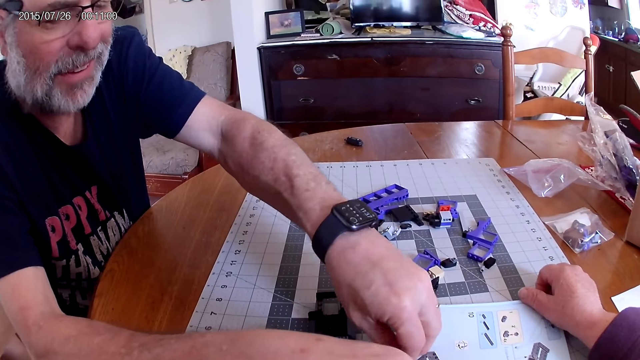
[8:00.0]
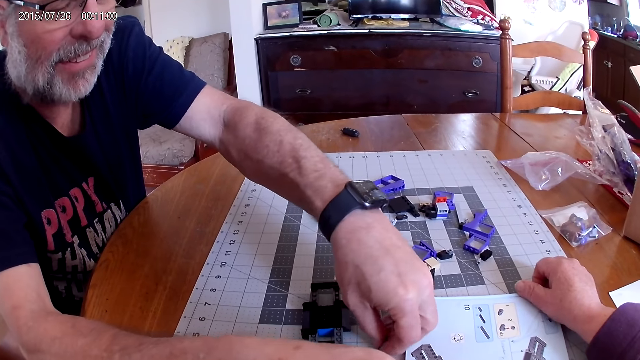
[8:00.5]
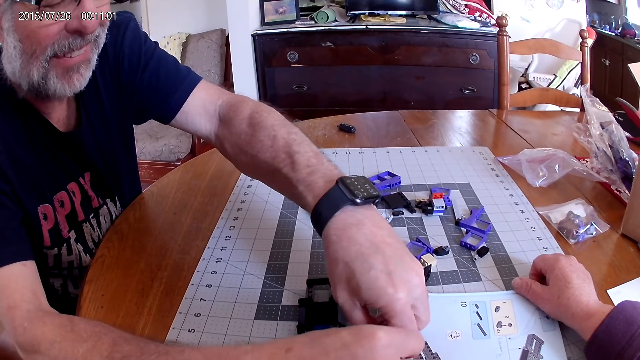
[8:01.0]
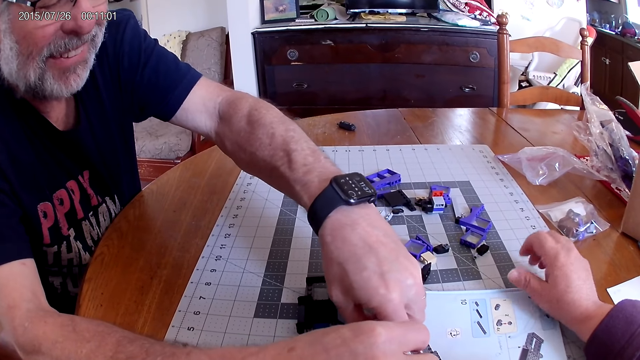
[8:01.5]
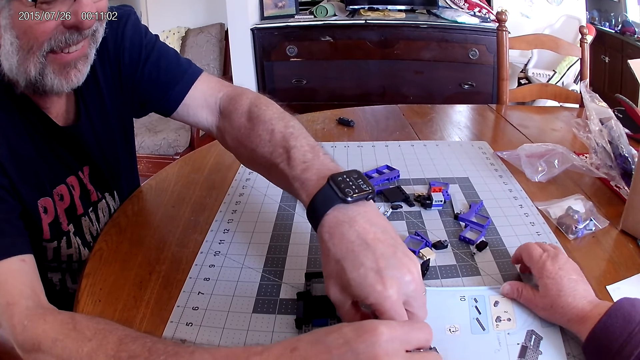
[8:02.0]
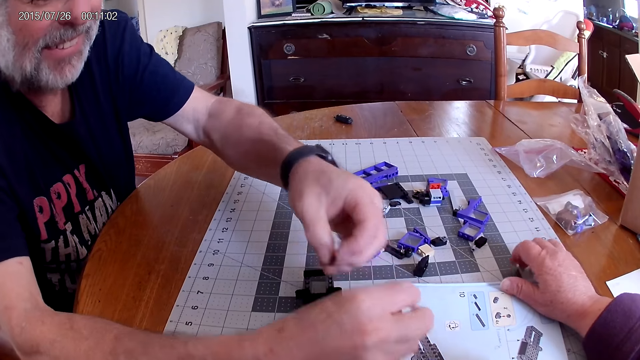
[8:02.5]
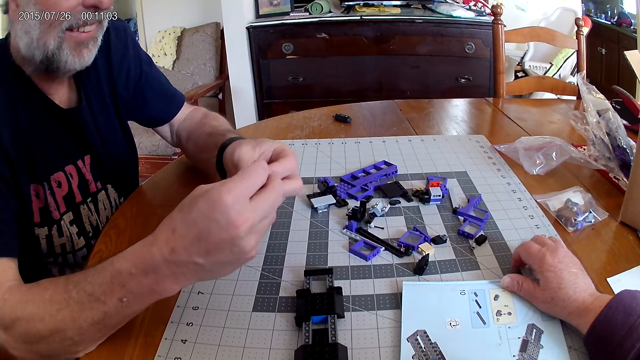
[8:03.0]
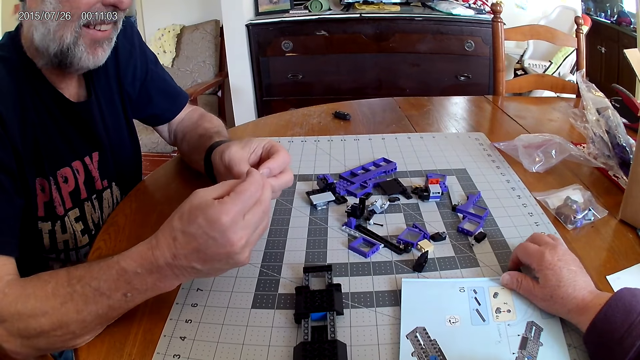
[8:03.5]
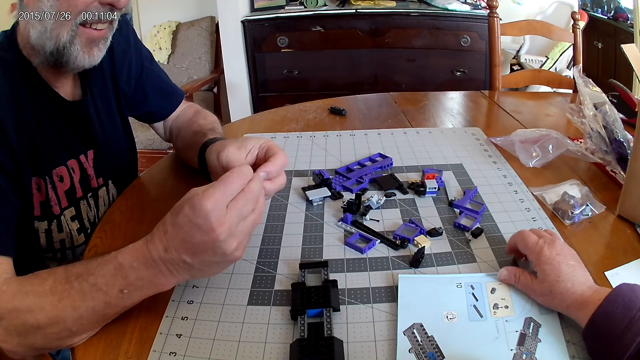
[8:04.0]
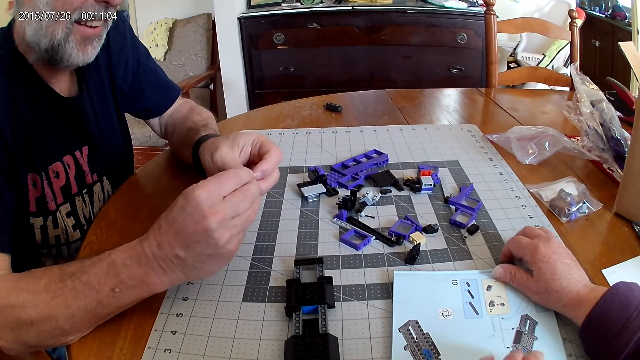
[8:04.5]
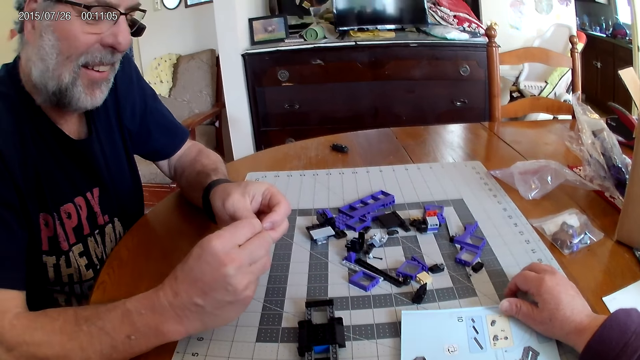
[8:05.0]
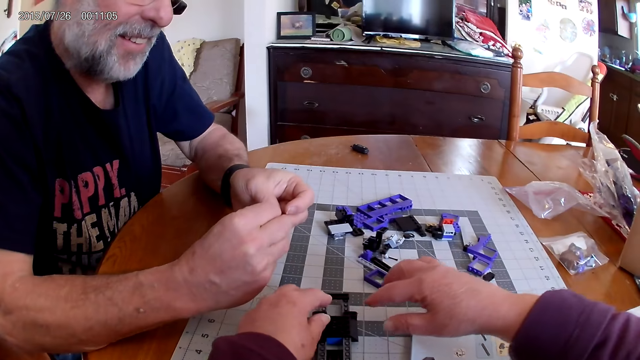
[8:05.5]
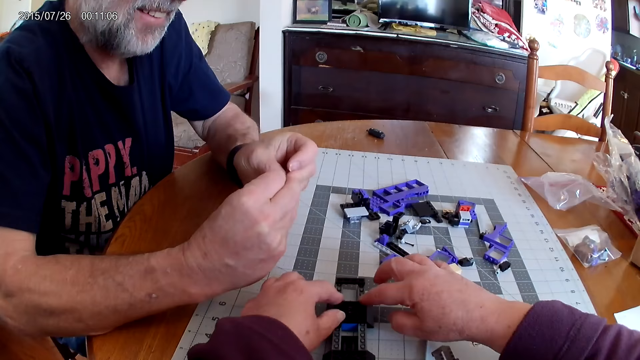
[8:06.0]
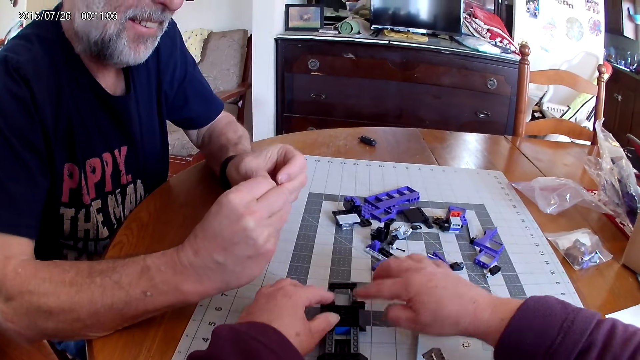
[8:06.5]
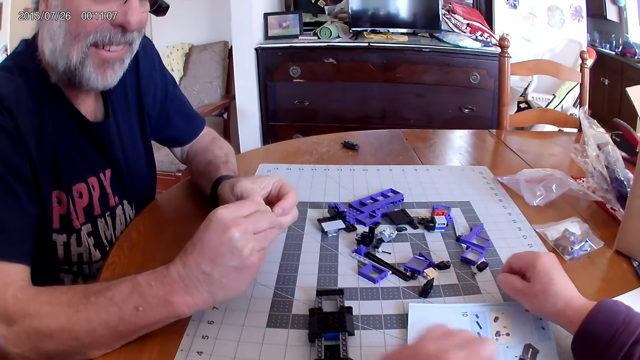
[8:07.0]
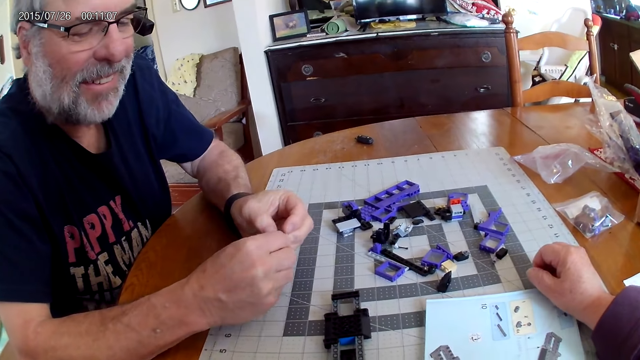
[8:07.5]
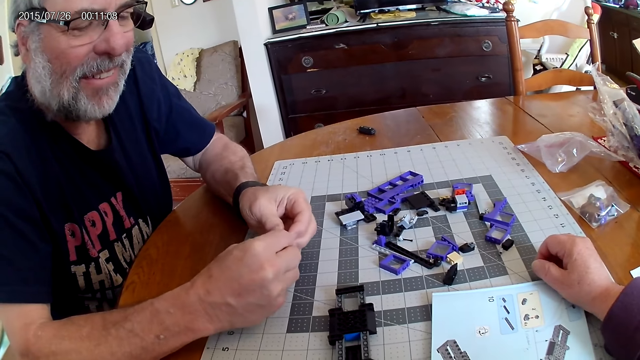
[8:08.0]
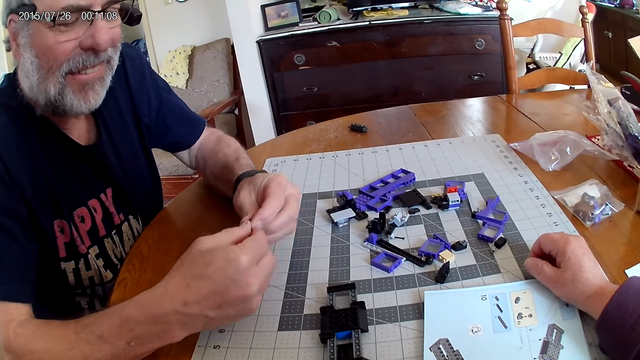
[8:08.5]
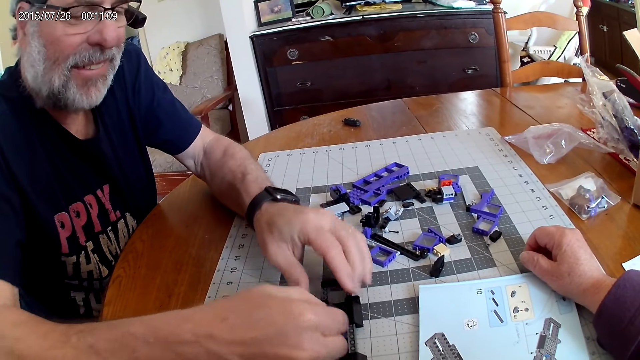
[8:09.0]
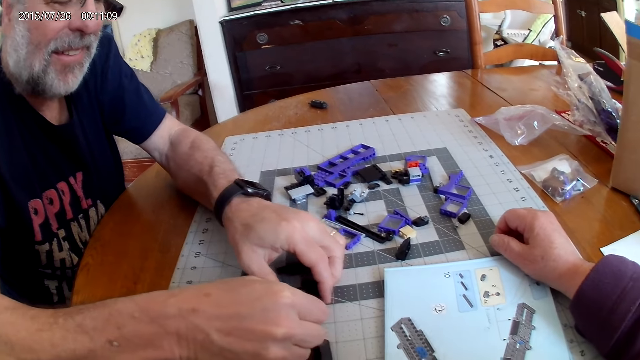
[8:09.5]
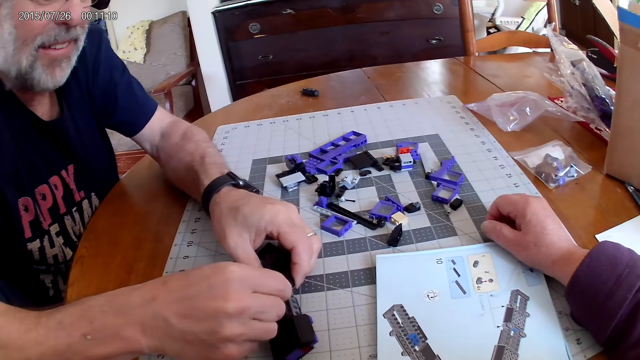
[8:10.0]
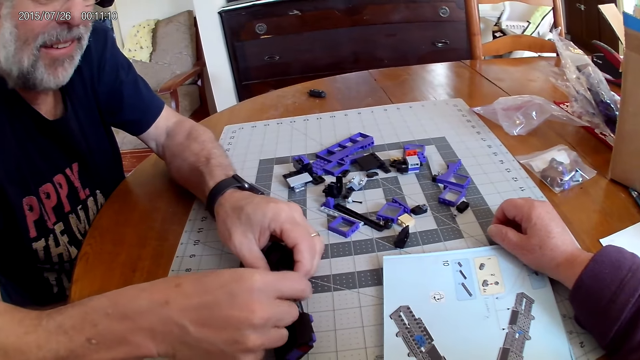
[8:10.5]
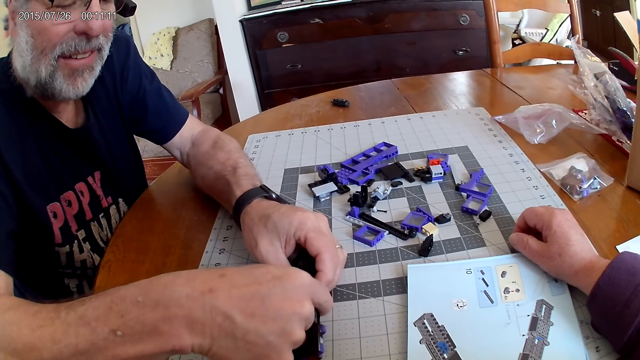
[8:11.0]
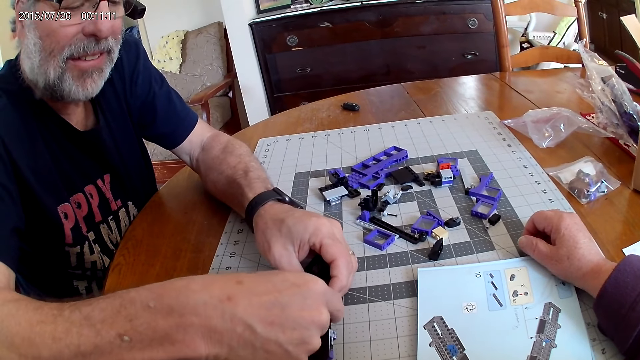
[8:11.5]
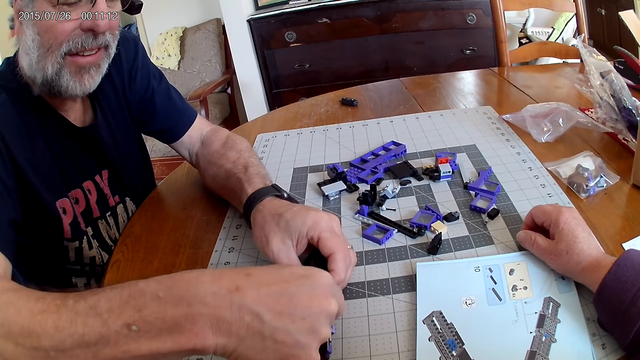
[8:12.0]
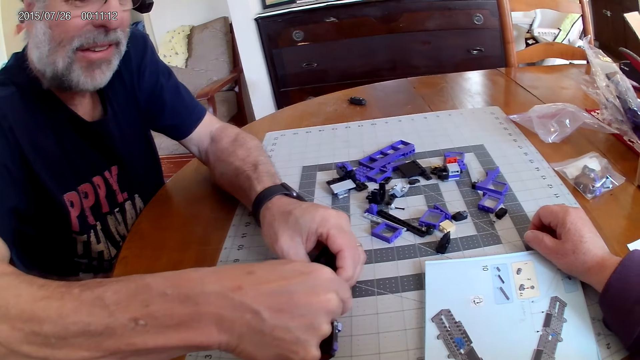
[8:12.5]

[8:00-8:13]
The camera wearer taps the table. They touch the plastic model. A man fixes the plastic pieces on the plastic model.

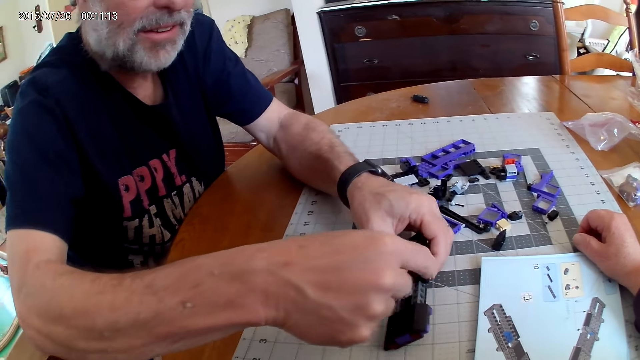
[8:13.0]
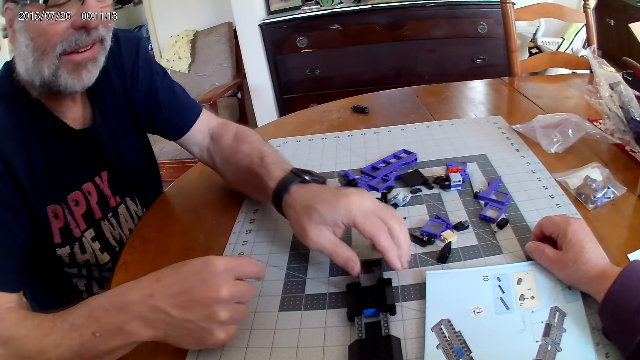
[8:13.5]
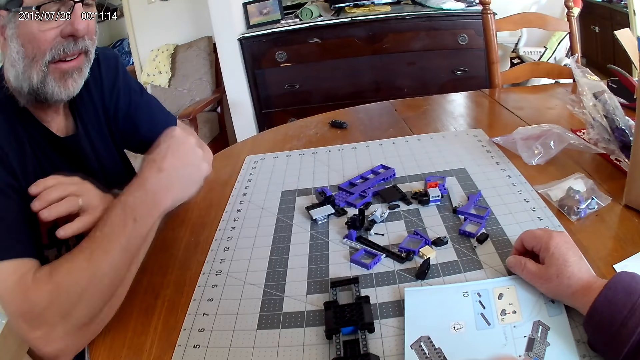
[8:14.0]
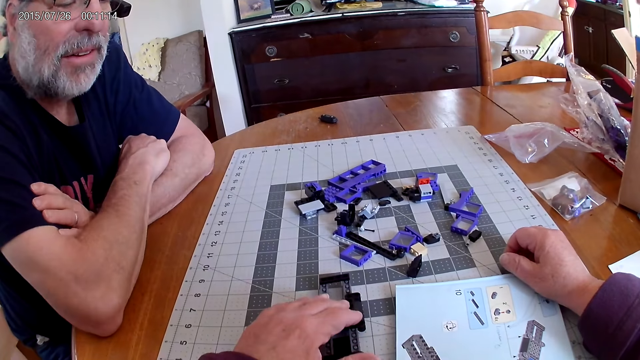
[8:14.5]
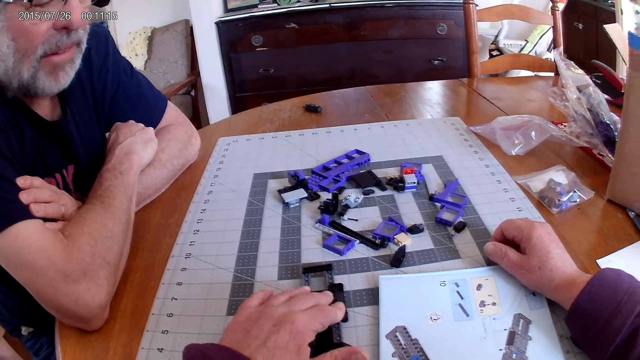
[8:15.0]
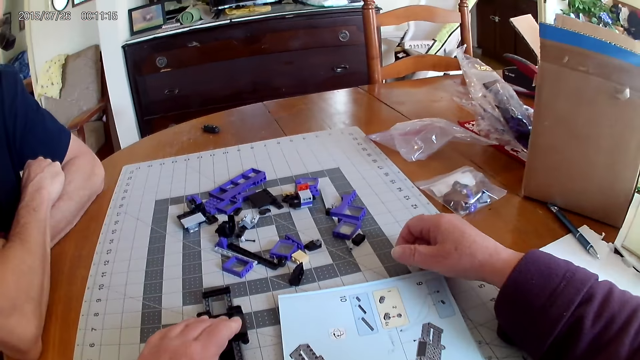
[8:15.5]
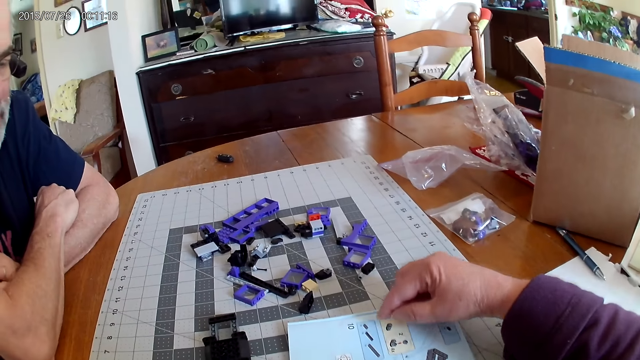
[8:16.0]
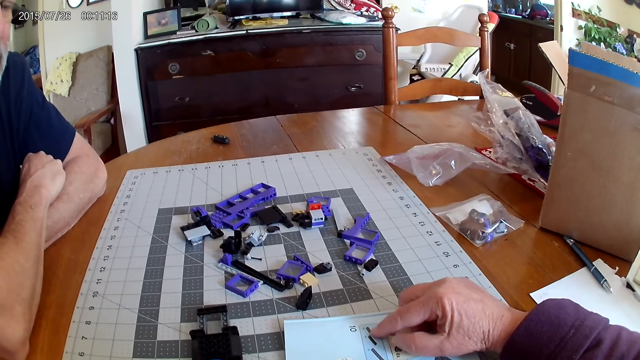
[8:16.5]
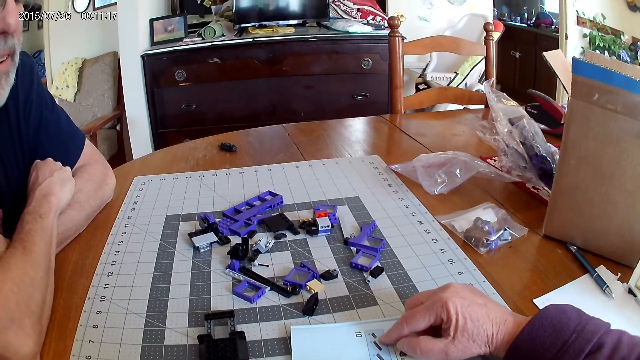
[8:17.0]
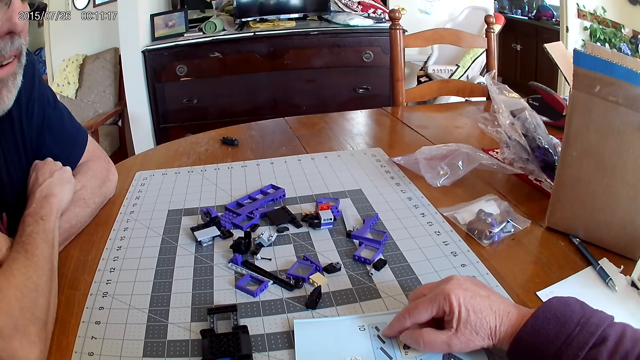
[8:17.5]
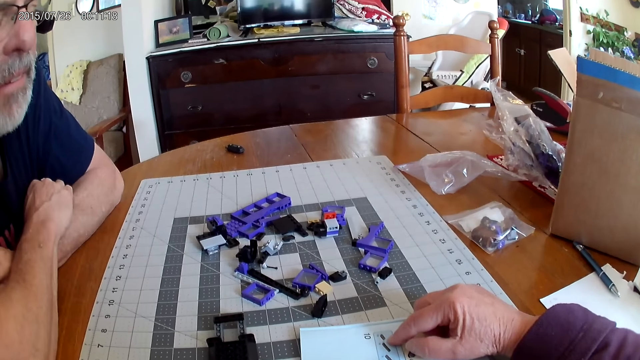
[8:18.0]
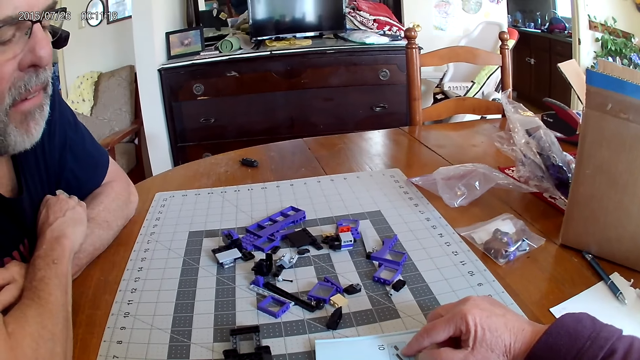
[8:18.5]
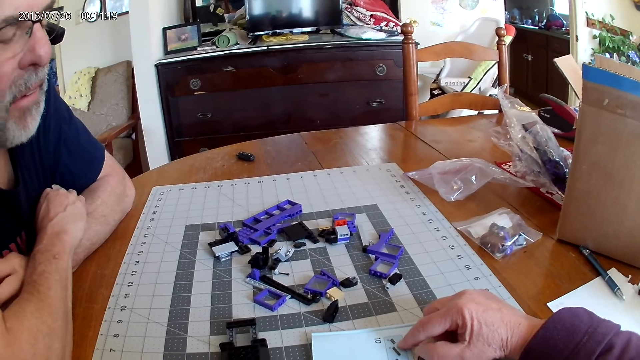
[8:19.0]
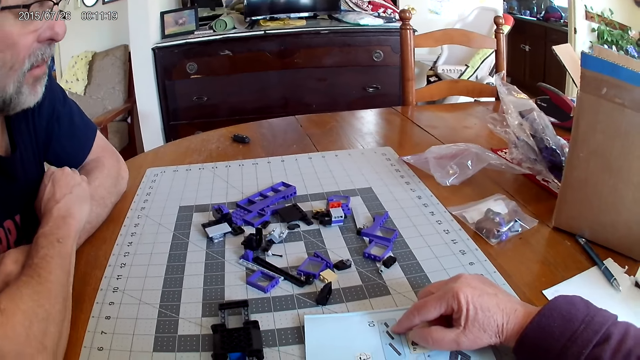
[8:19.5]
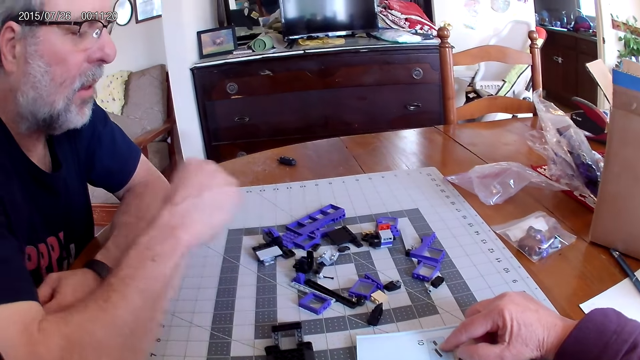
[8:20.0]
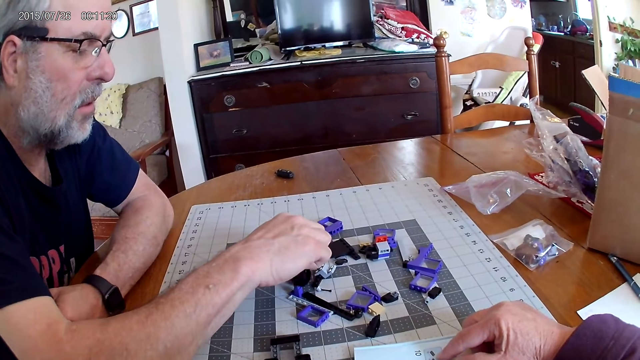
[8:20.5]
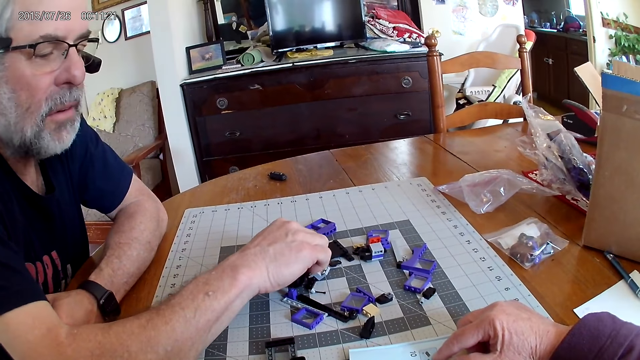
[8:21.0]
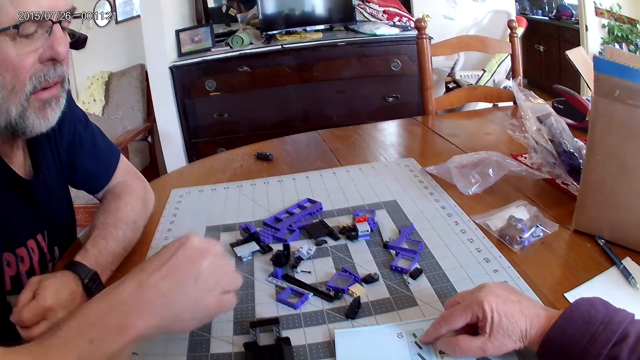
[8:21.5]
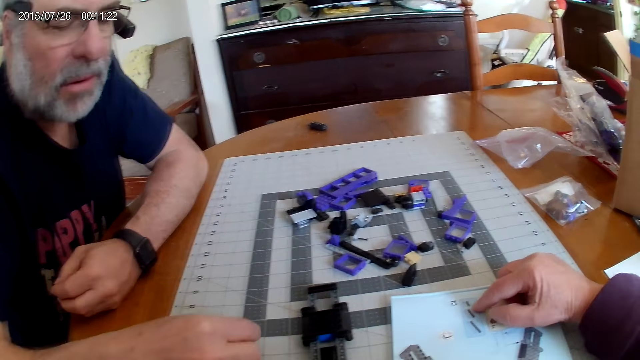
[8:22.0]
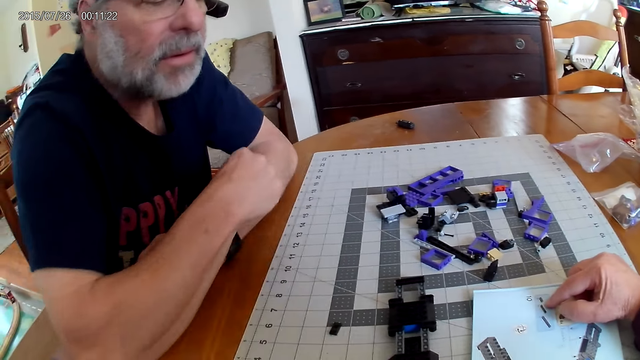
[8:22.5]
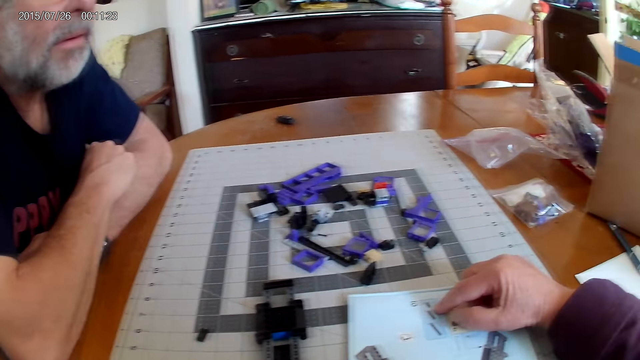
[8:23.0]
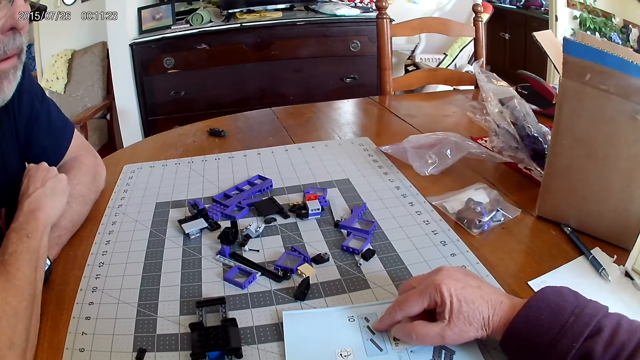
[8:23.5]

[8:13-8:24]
The camera wearer presses the plastic model. They look at the instructional manual book. They pick up a plastic piece.
